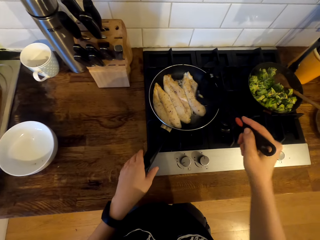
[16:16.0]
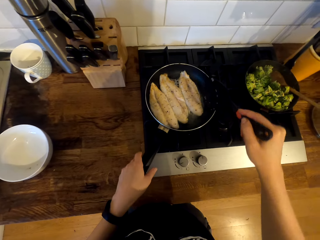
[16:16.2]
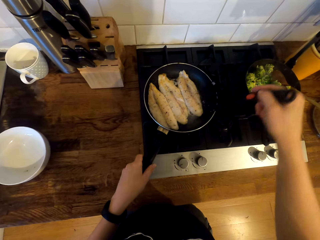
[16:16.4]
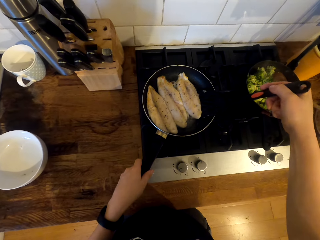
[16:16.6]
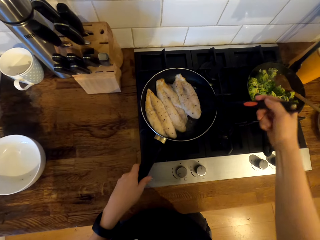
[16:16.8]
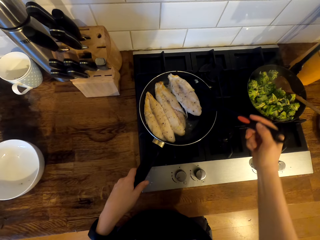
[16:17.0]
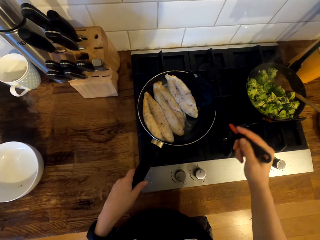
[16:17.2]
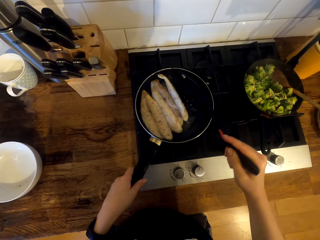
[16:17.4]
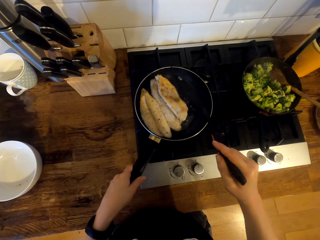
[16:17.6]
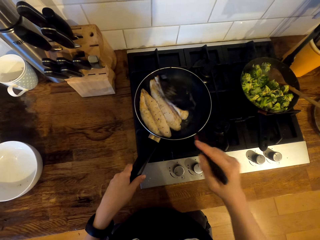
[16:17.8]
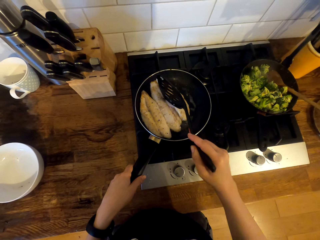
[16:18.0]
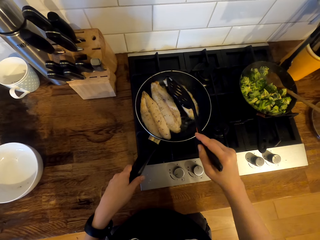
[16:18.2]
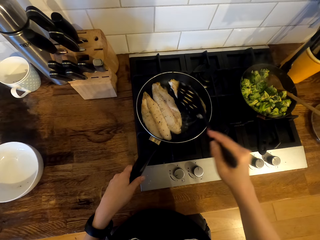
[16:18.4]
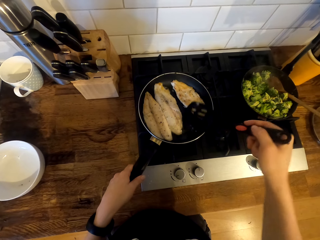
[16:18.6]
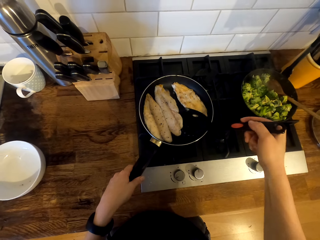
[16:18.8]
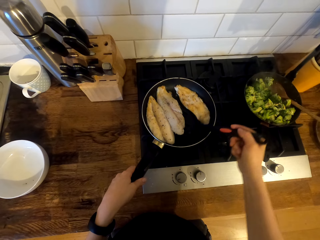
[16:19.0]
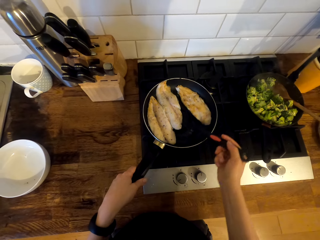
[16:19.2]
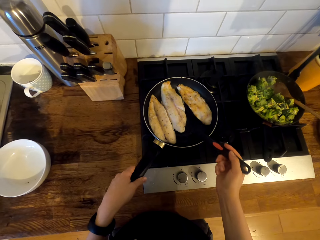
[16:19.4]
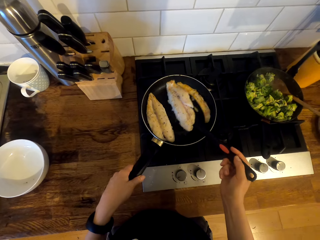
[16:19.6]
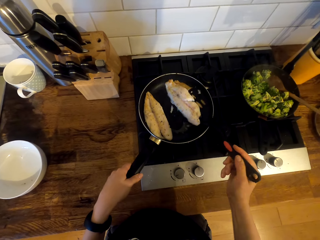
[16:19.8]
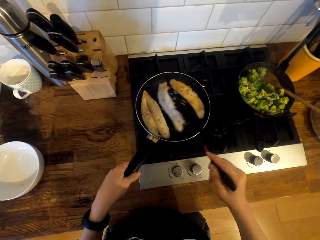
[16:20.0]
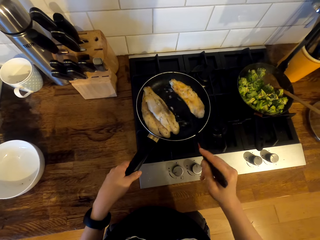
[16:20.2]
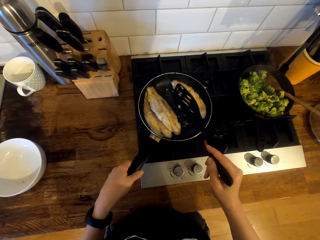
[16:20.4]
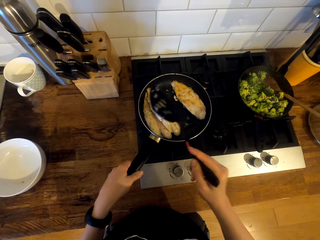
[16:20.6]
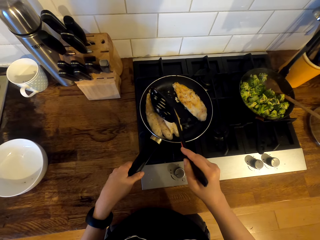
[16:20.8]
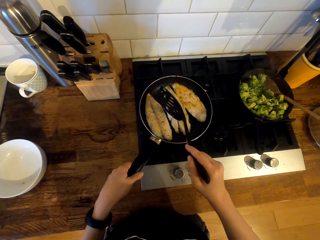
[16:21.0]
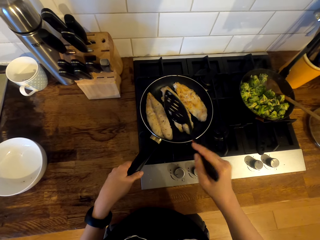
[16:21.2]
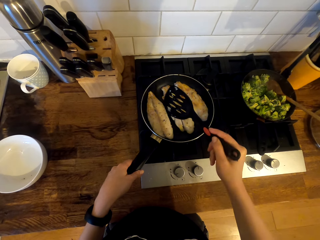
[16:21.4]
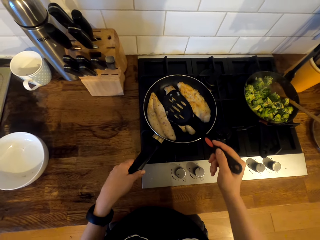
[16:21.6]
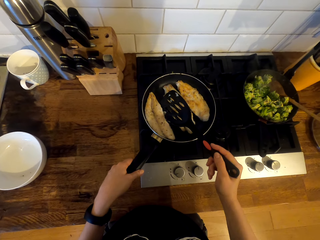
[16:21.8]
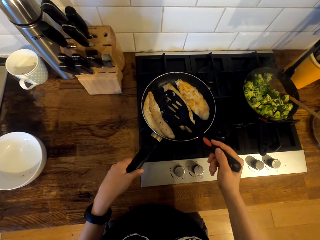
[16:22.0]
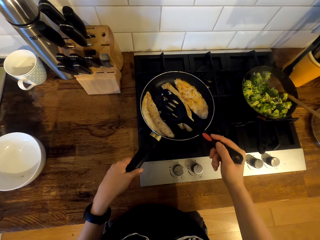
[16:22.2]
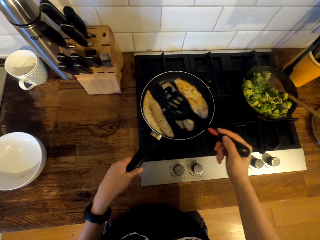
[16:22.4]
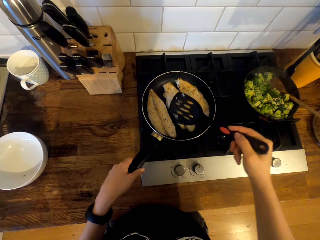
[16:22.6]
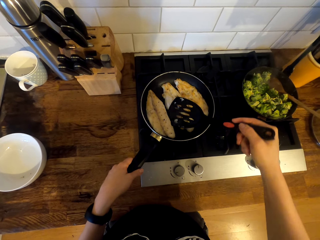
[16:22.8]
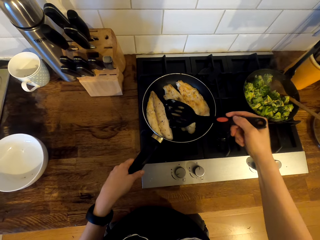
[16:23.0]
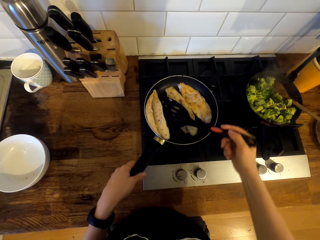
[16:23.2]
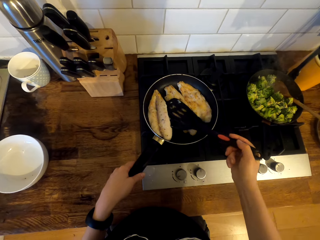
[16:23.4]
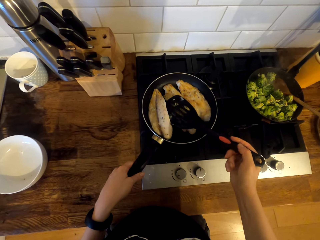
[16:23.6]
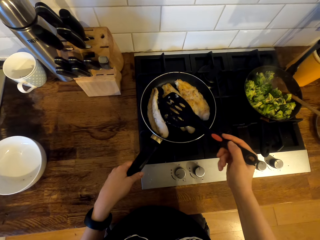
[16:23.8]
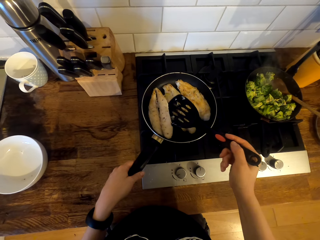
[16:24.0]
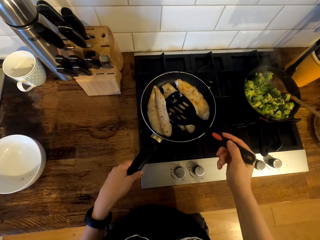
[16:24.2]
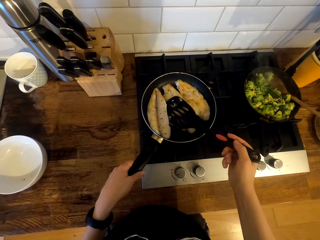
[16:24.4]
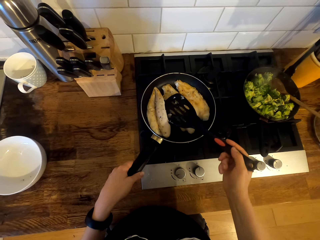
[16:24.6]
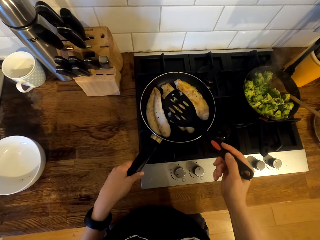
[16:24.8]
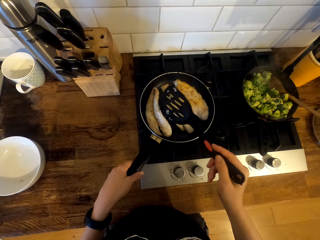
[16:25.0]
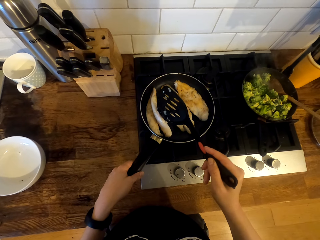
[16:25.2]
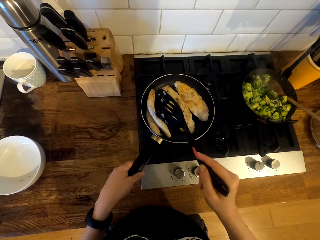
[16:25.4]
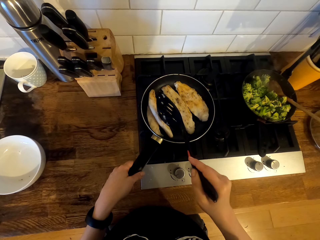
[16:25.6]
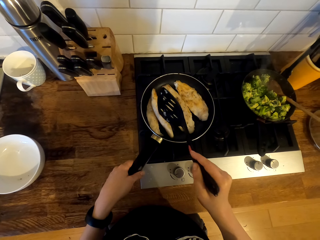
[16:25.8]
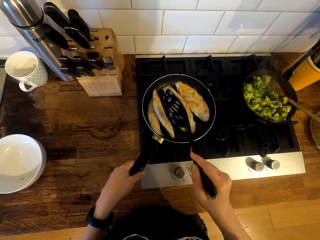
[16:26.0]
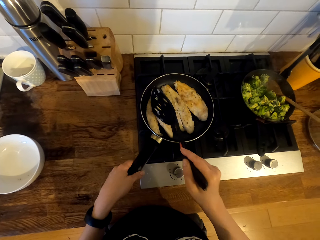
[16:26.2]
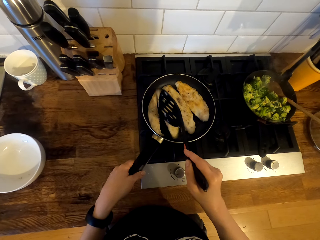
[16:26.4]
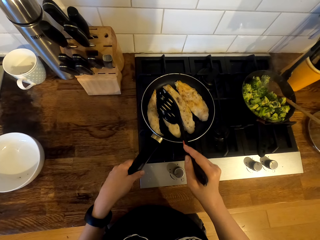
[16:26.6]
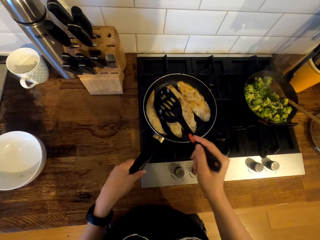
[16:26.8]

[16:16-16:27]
The camera wearer holds the slotted spatula. They turn the fish fillet in the frying pan.

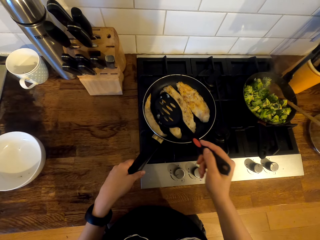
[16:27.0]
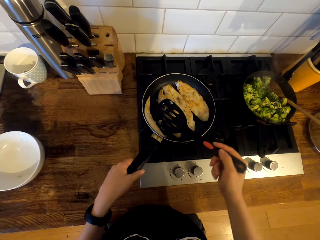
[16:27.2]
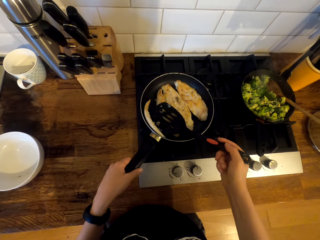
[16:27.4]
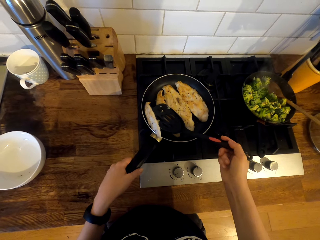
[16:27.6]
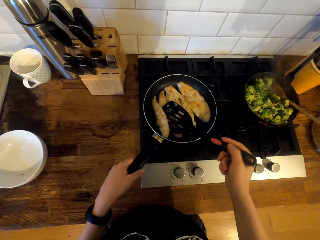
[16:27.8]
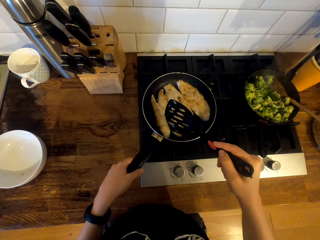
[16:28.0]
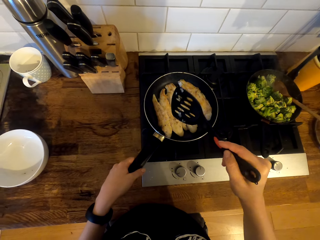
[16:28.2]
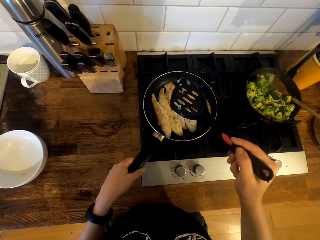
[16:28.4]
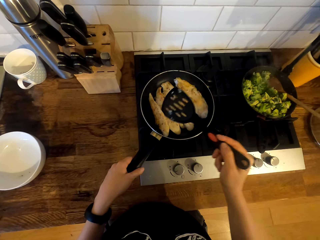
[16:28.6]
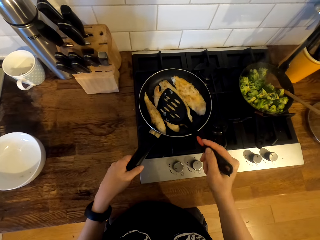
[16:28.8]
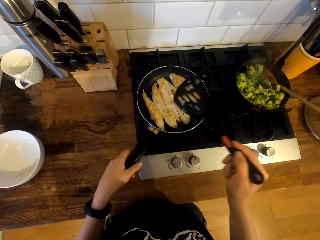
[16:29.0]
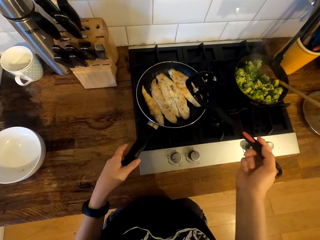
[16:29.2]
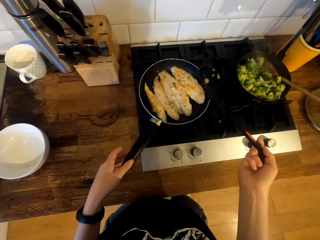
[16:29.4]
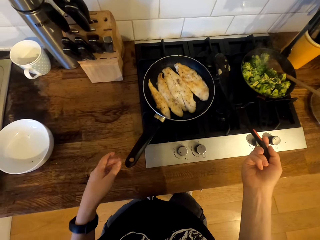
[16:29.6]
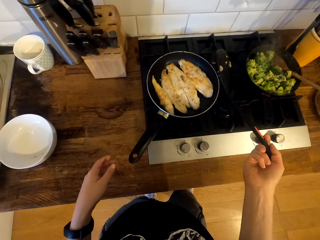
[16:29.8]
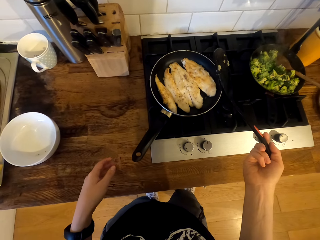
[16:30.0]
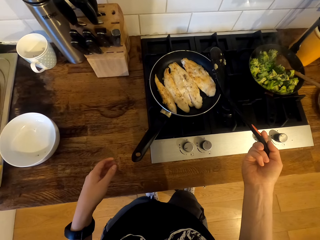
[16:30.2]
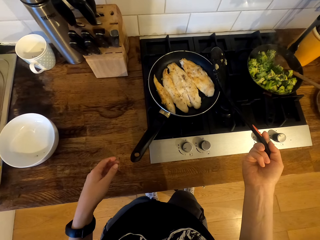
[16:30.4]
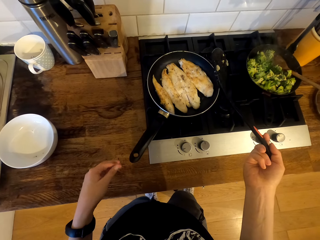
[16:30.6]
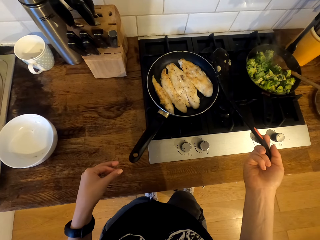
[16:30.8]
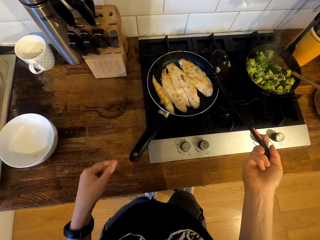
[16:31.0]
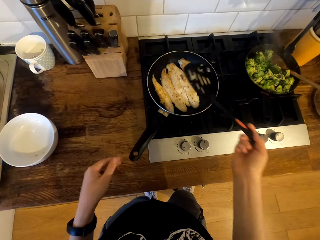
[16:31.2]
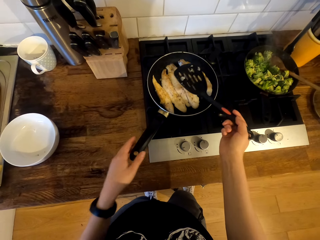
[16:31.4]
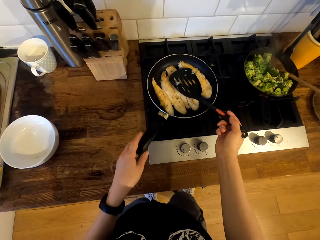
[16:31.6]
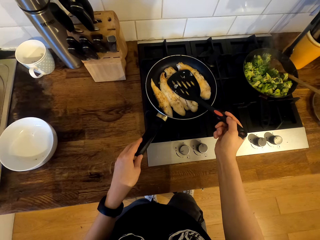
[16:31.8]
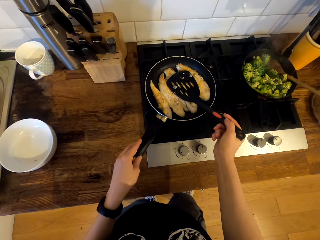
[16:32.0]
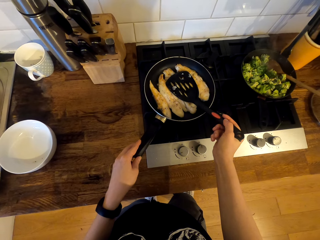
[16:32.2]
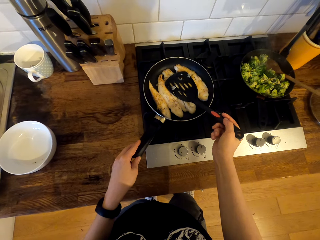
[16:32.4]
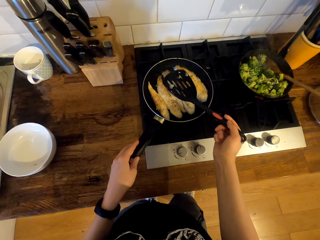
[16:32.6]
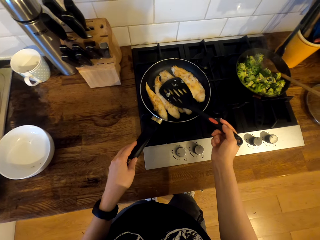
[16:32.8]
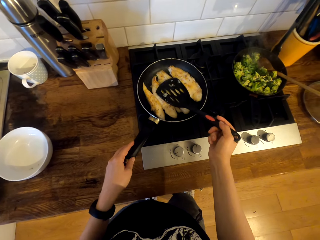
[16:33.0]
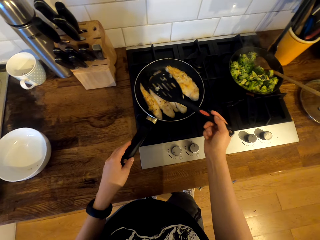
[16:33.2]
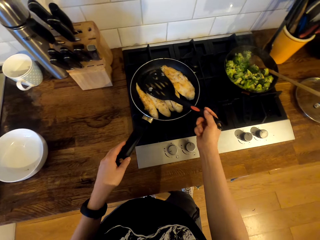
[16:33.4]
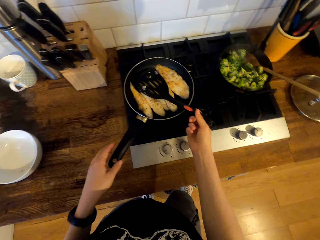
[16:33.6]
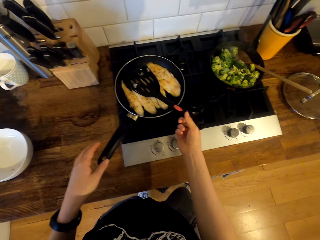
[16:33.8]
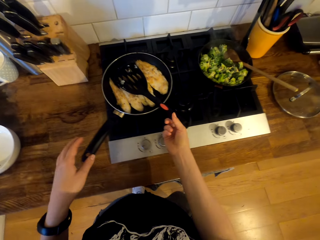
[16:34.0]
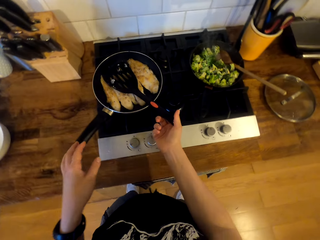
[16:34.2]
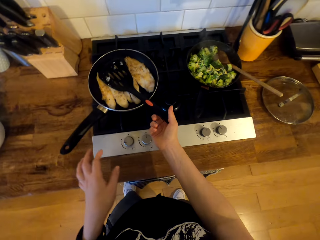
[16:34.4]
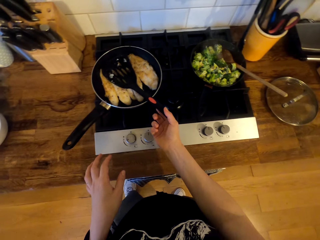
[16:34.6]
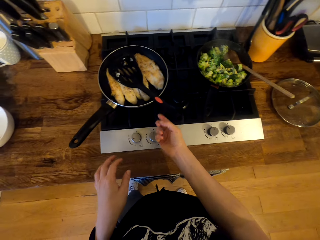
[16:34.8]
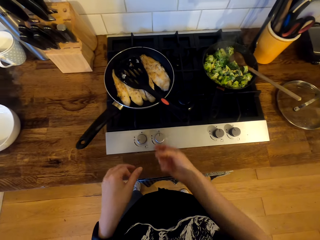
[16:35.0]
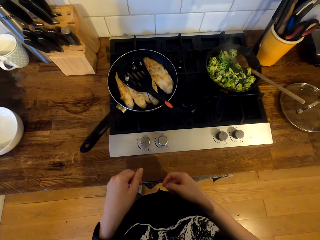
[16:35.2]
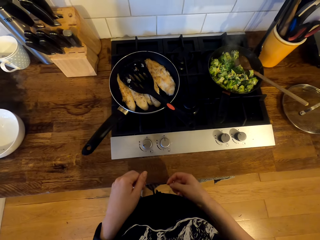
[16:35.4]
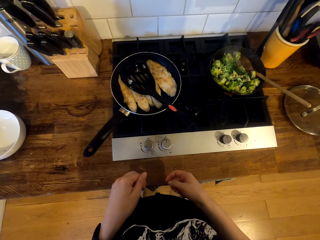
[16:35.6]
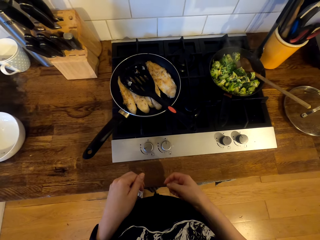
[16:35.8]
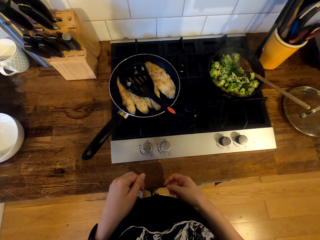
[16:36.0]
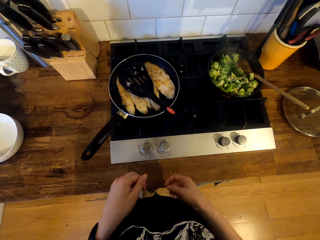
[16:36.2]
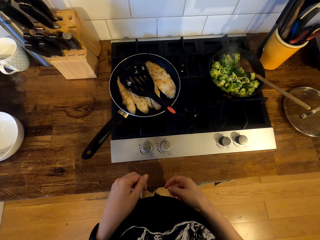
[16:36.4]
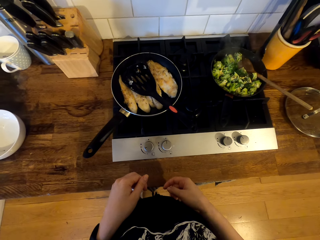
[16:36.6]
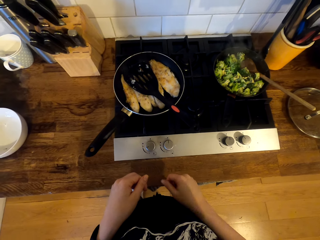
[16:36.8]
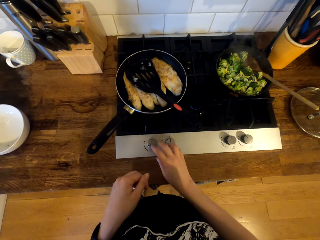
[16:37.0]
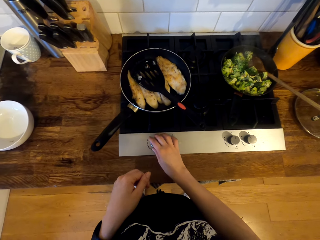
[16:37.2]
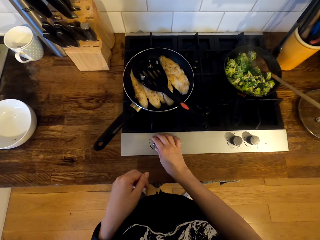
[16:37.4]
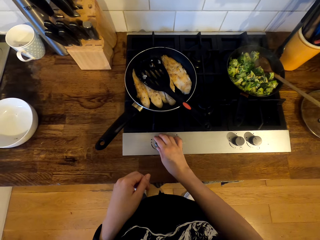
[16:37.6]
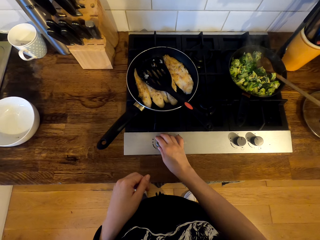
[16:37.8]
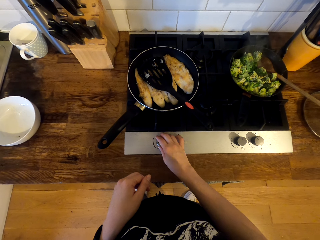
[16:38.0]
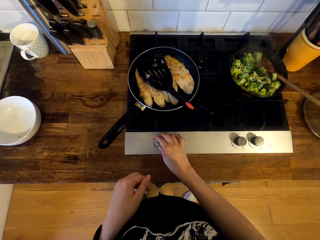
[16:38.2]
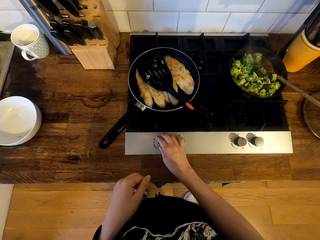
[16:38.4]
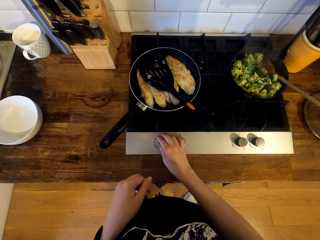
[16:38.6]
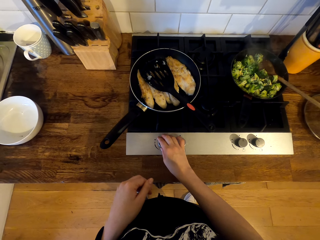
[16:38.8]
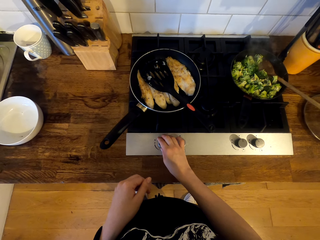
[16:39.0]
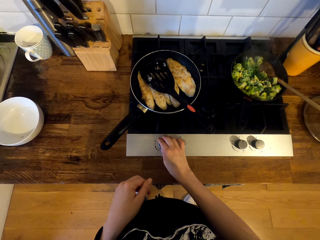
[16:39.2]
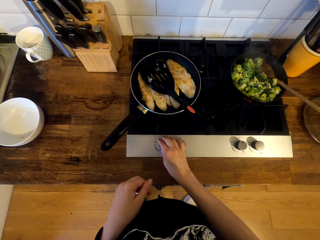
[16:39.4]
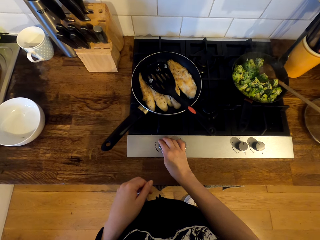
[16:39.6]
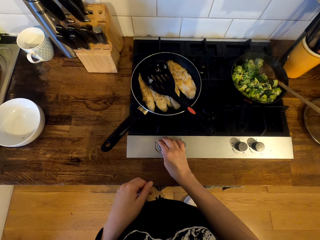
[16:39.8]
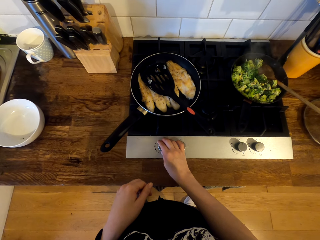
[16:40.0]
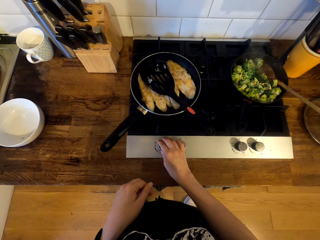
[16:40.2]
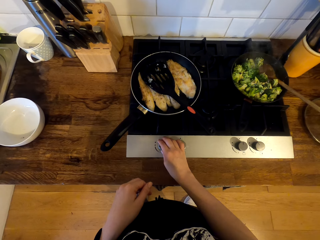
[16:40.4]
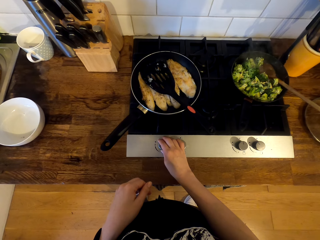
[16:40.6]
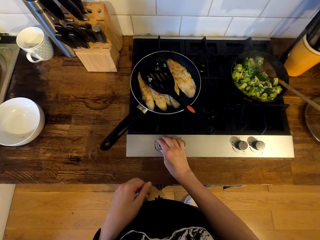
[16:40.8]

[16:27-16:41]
The camera wearer looks at the fish fillet in the frying pan. They press the fish fillet with the turner spatula. They place the turner spatula in the frying pan. They adjust the knob on the cooker.
